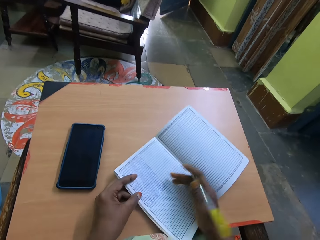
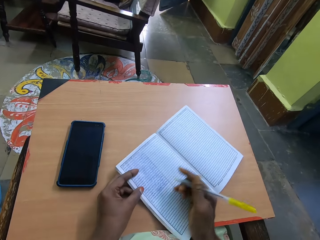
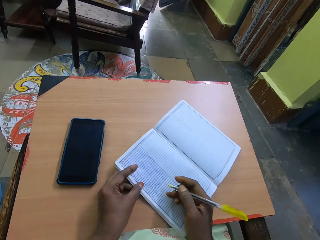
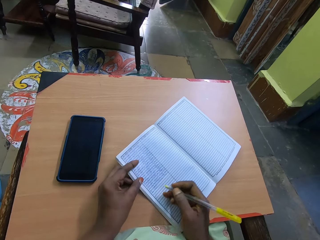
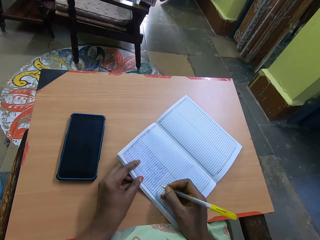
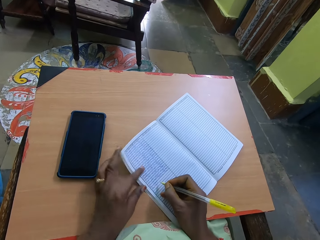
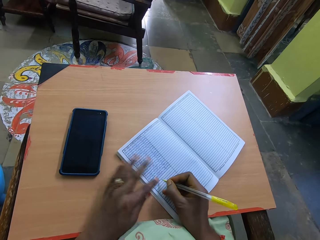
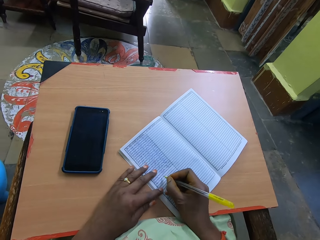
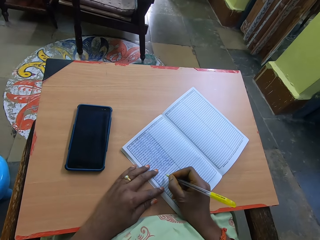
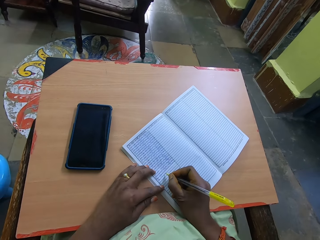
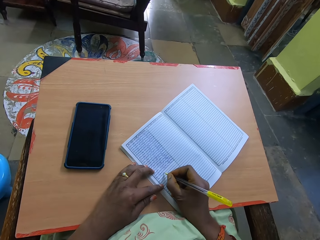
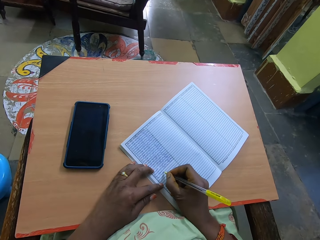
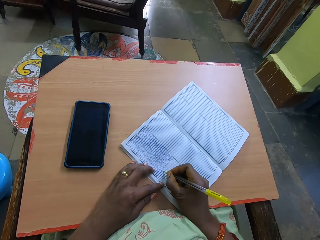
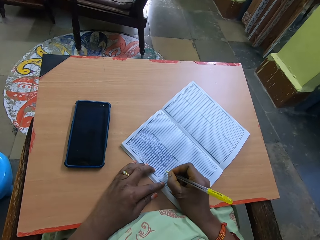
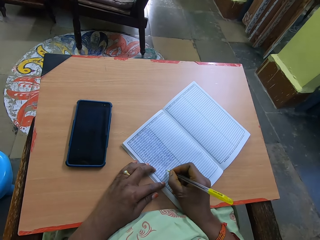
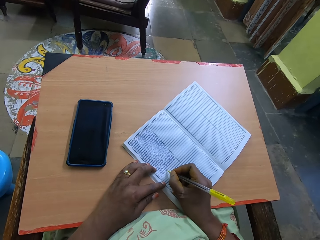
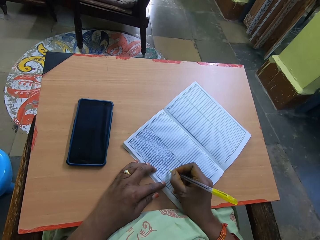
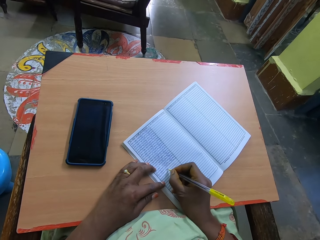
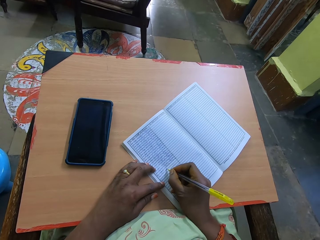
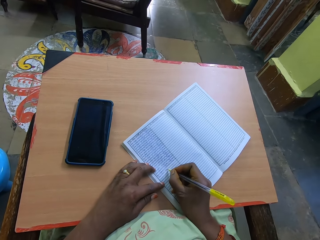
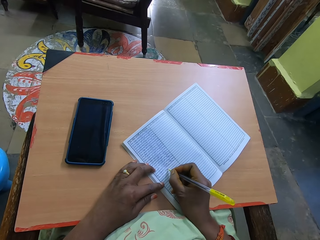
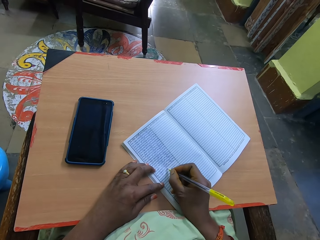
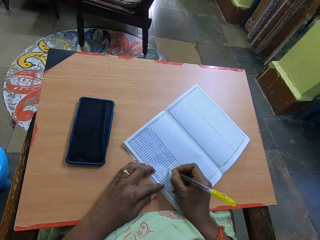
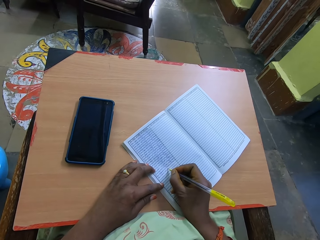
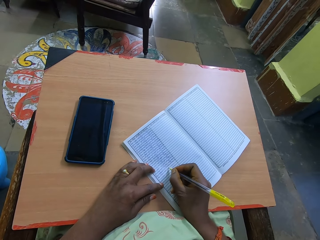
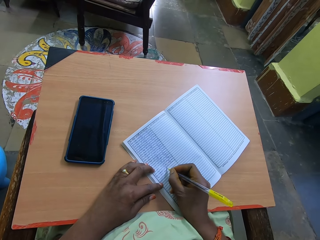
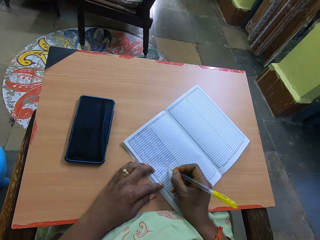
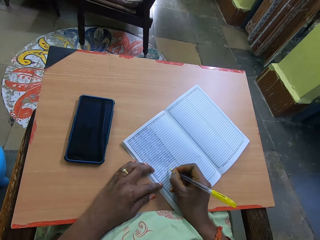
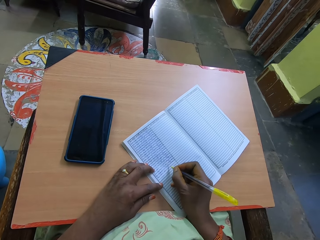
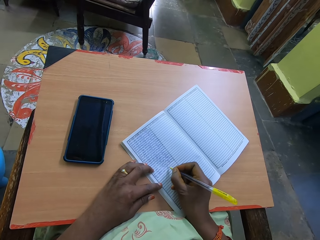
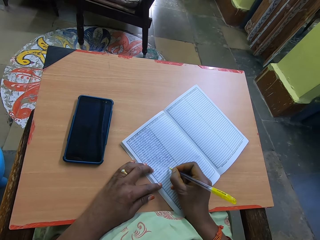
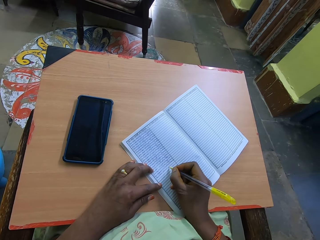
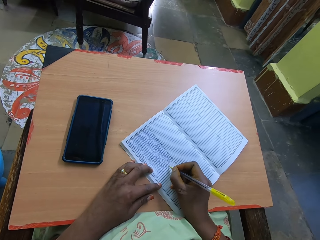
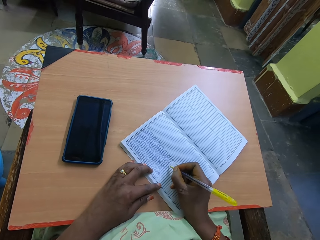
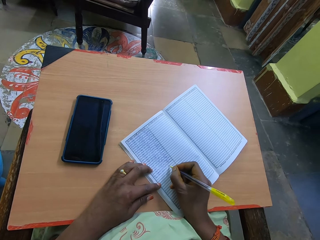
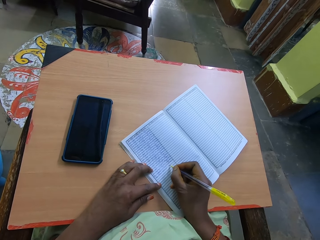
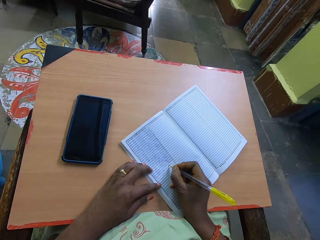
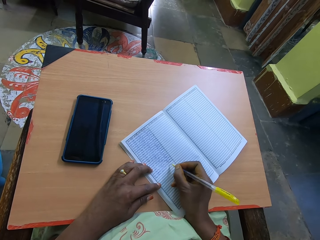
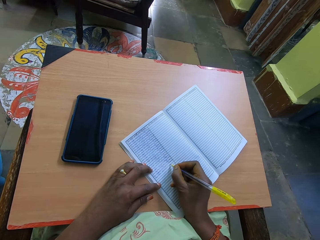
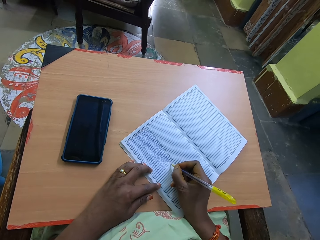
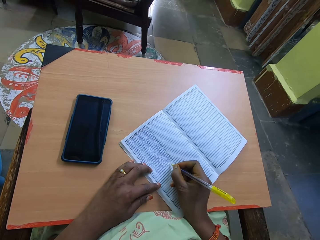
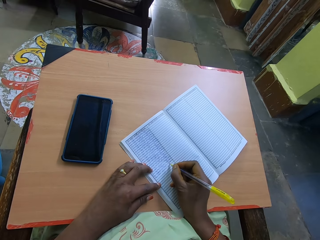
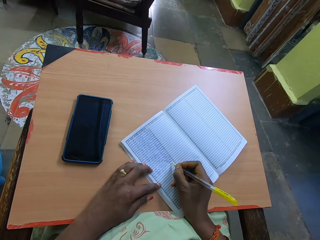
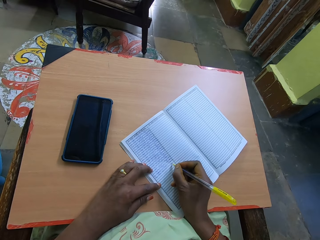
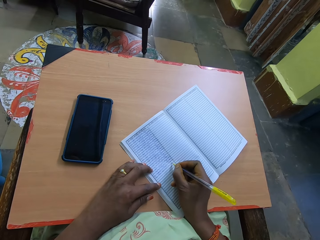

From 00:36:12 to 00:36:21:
The camera wearer writes in the book with the pen in her right hand.

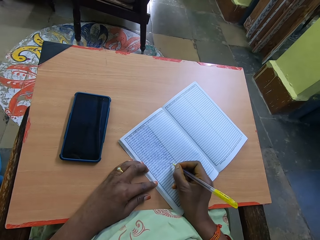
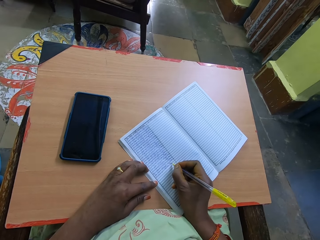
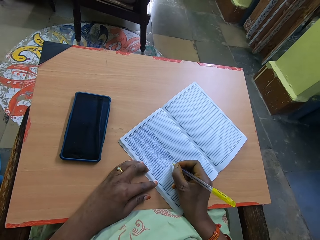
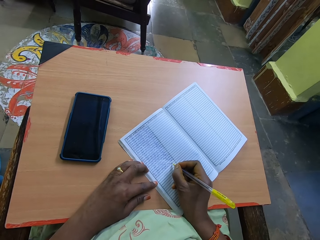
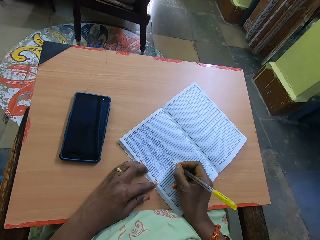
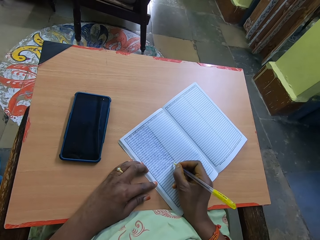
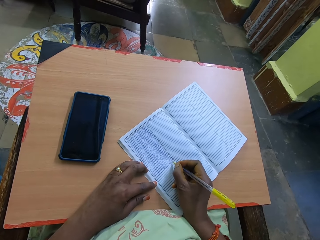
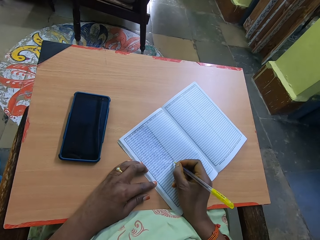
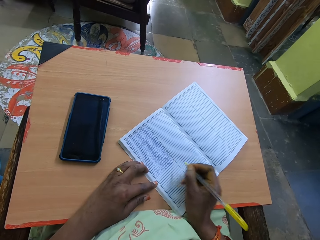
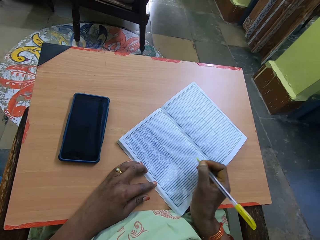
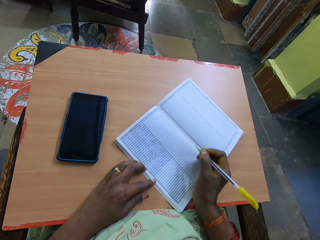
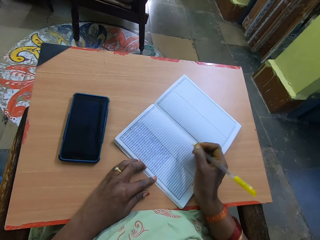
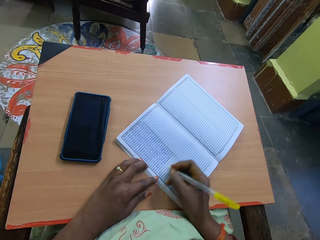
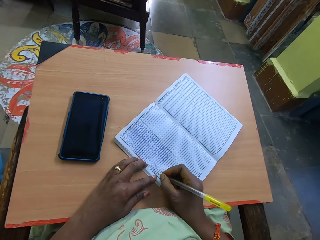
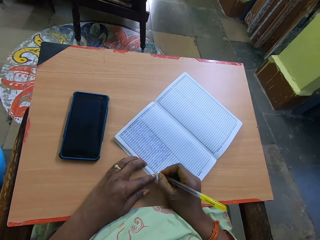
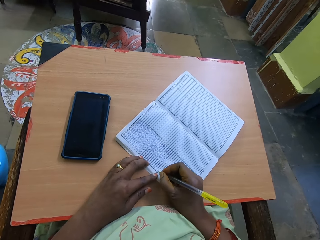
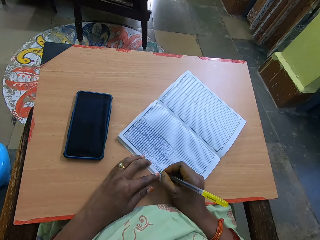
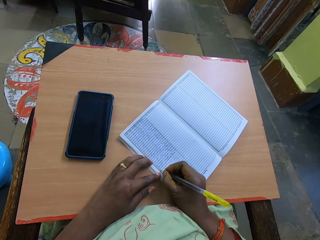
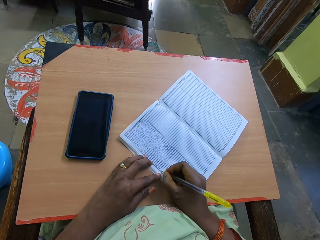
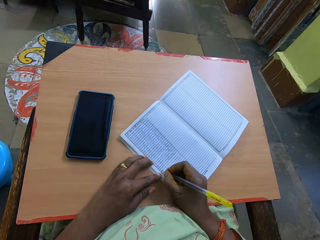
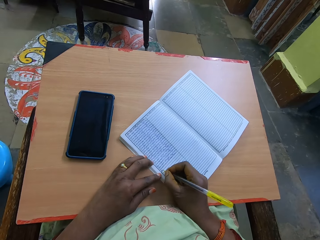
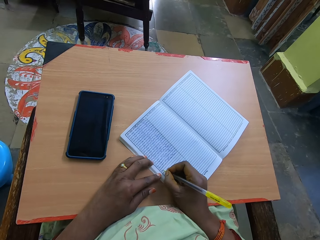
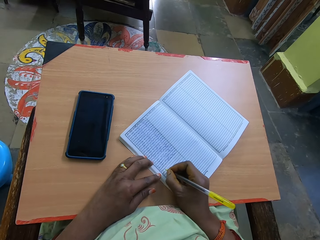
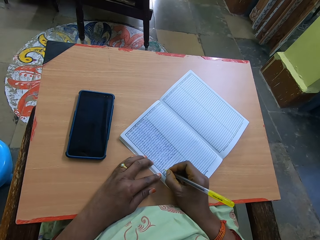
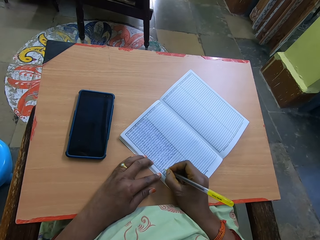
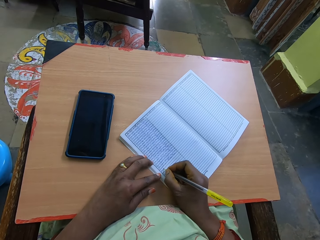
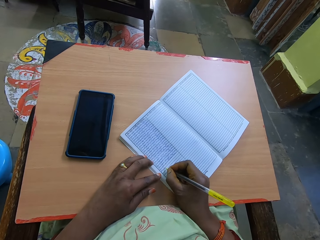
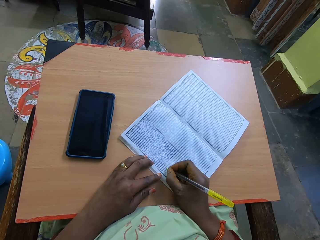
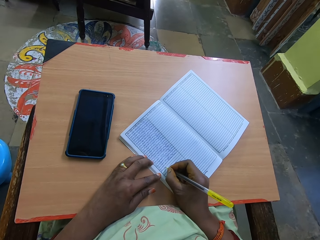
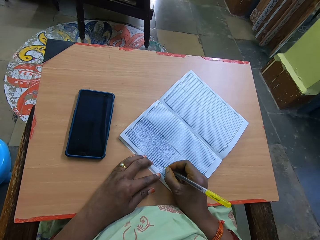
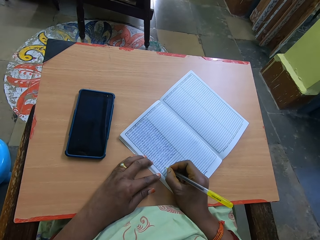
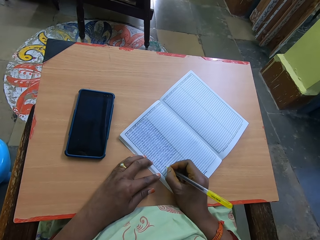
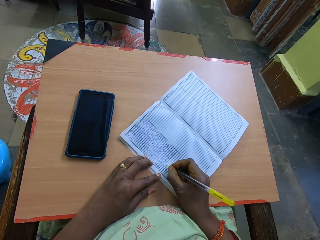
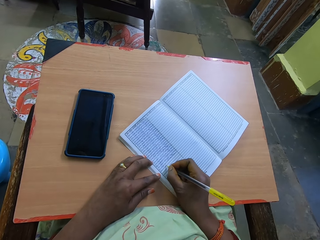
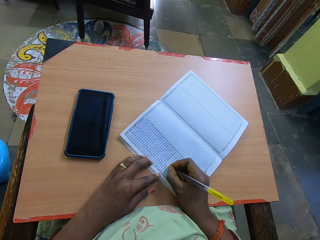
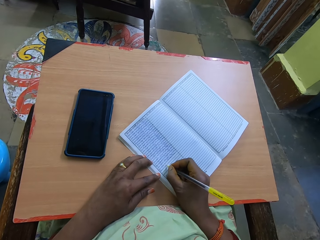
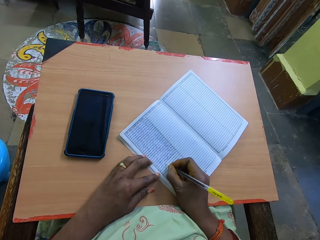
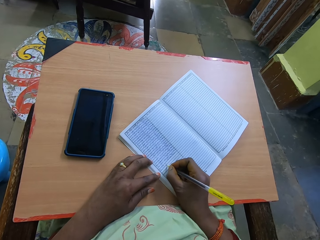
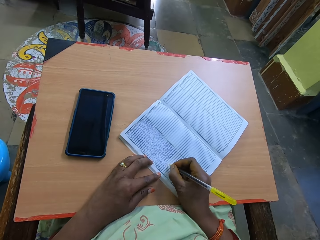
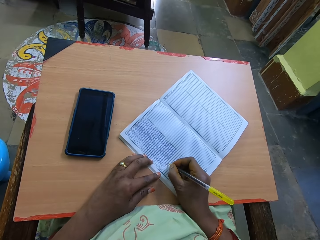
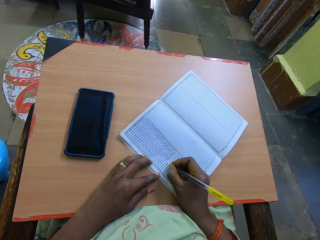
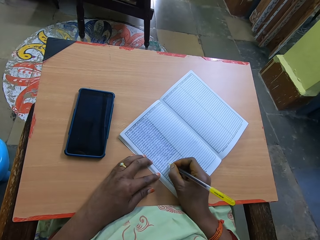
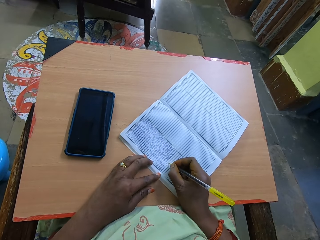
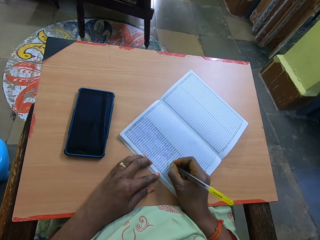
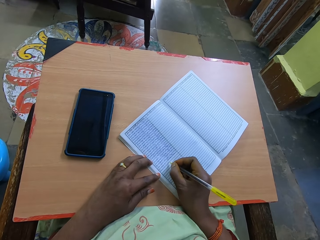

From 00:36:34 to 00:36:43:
The camera wearer shifts the book with her right hand. She writes in the book with the pen with her right hand.
